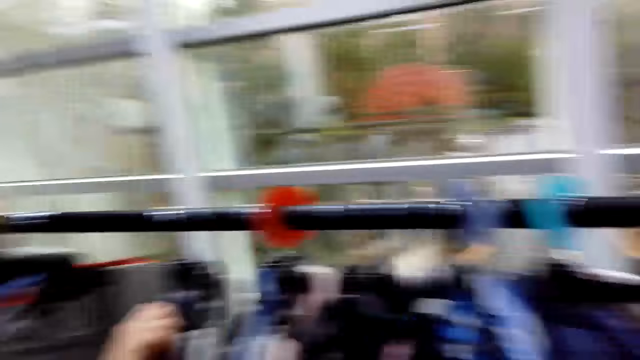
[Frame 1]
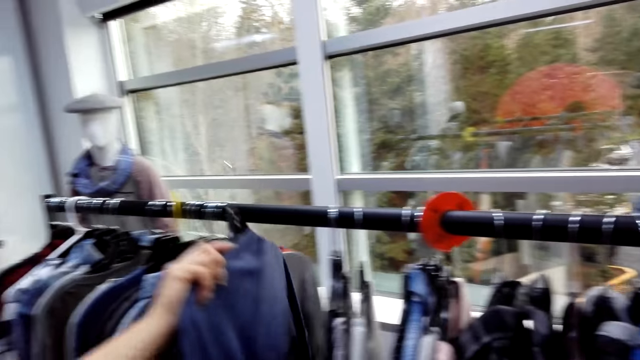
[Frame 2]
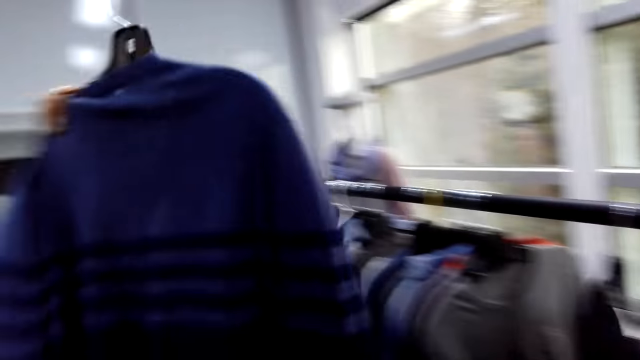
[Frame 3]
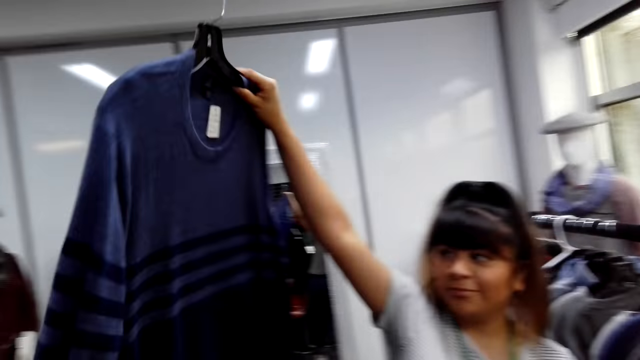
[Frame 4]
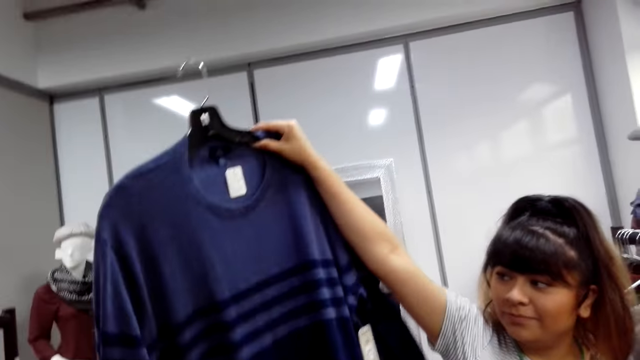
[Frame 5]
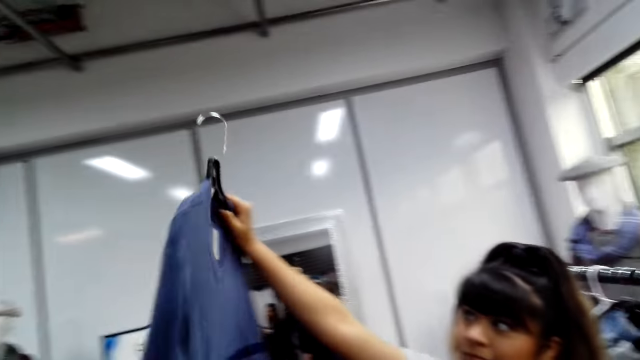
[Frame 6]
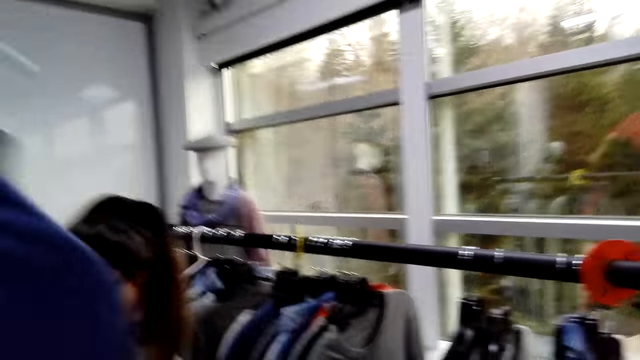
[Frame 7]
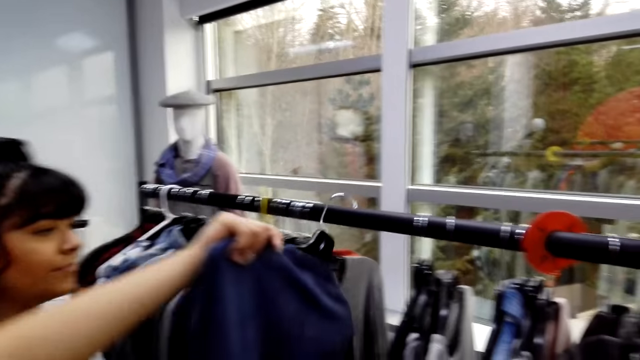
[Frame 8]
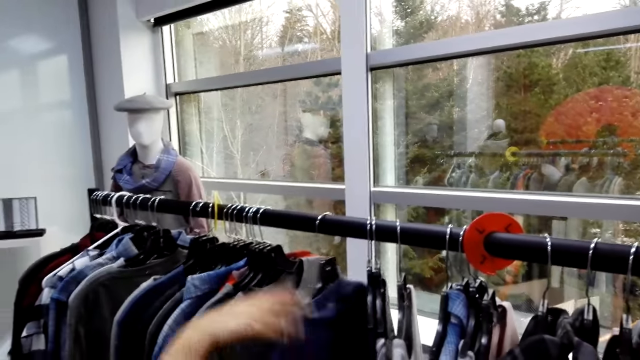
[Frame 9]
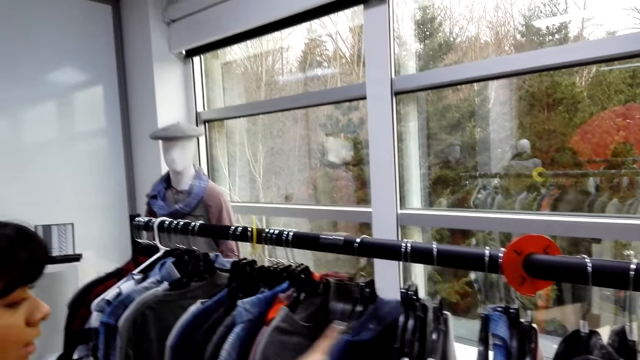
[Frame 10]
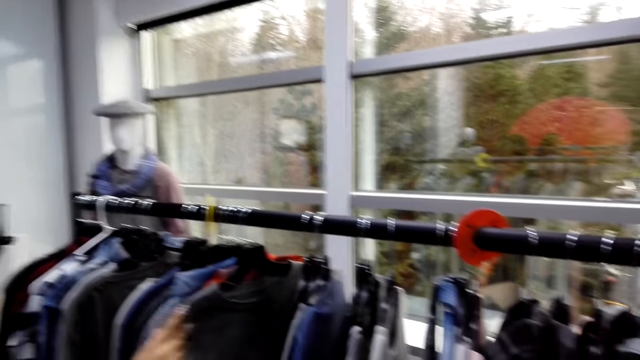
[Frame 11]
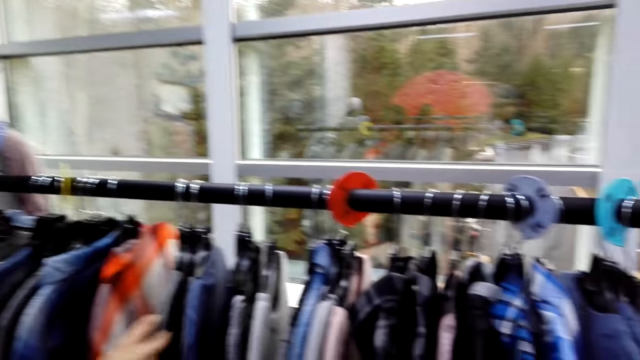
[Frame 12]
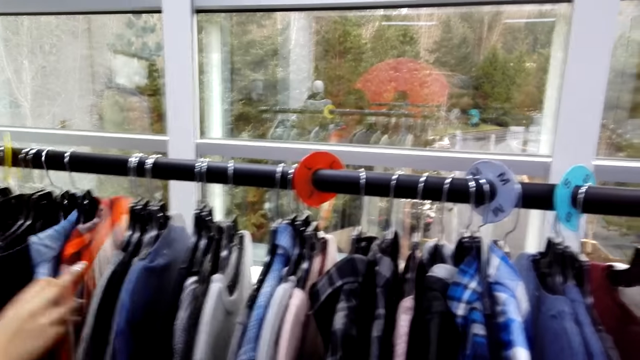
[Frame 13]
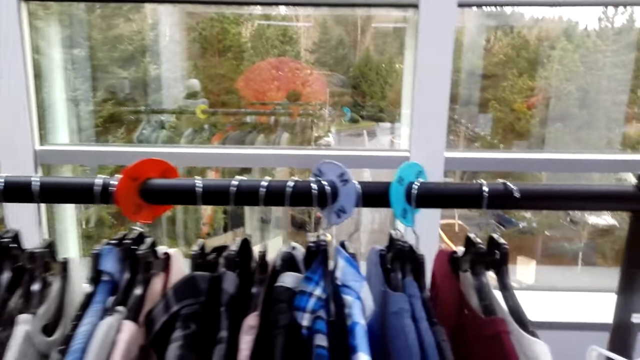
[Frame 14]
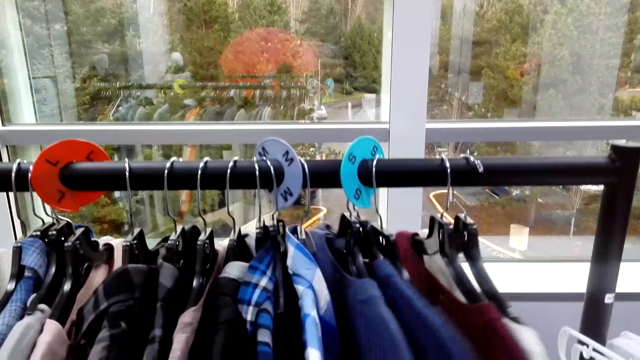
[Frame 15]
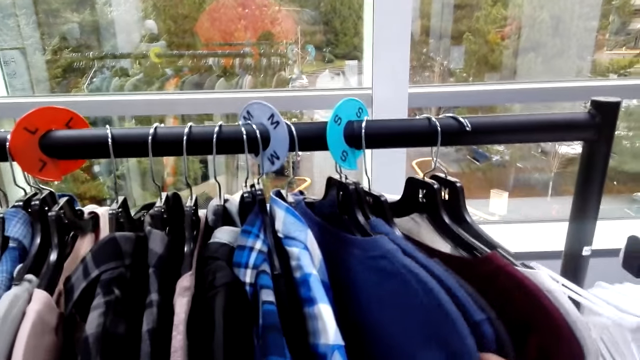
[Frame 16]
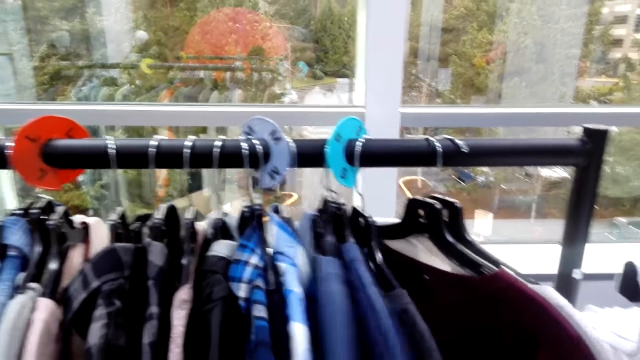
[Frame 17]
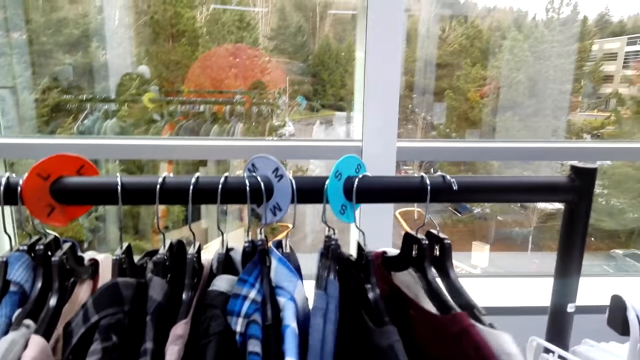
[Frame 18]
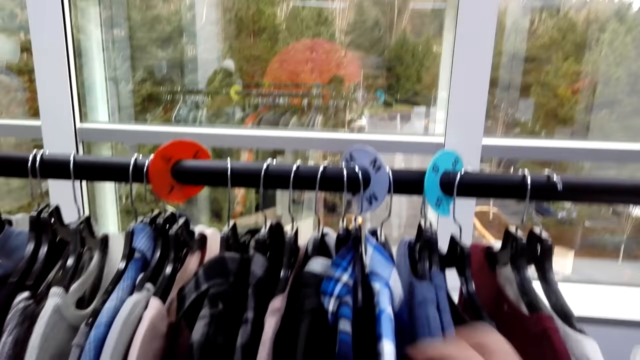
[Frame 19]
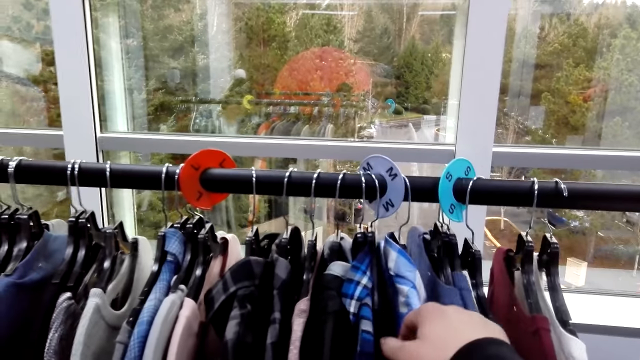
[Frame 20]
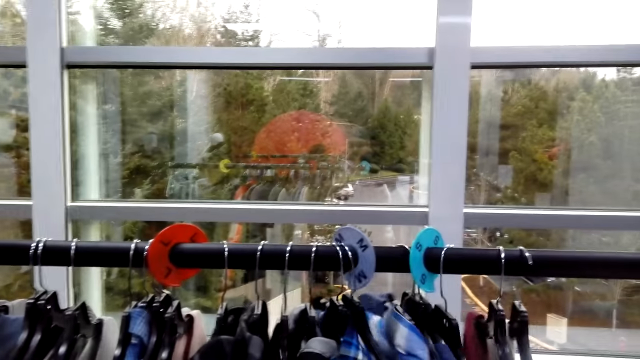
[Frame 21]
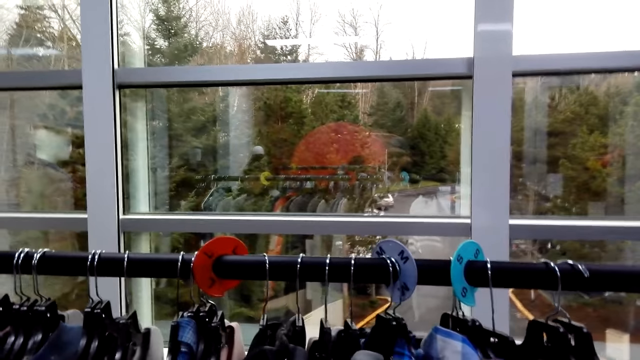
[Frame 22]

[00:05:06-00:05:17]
A person lifts clothes. The person looks at the clothes. The person puts the clothes back on the hanger stand. The person arranges clothes on the hanger stand.

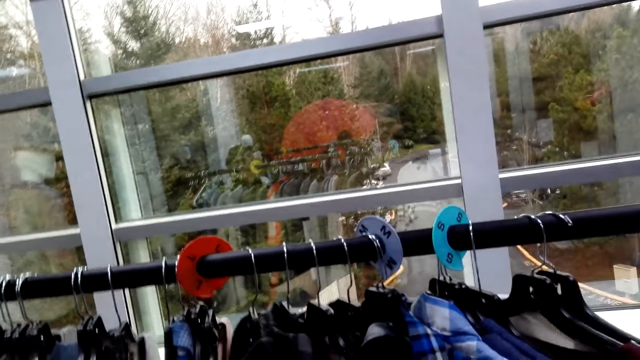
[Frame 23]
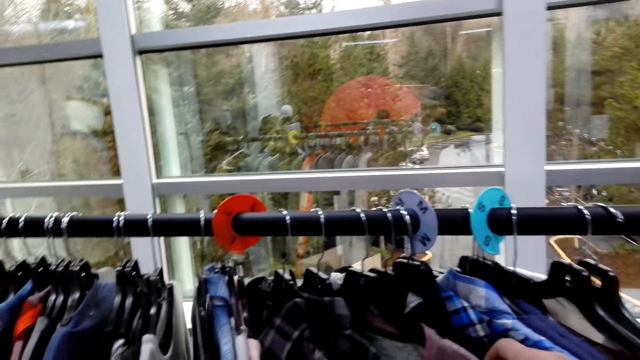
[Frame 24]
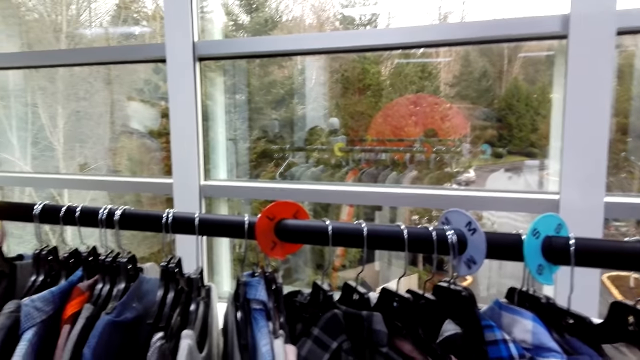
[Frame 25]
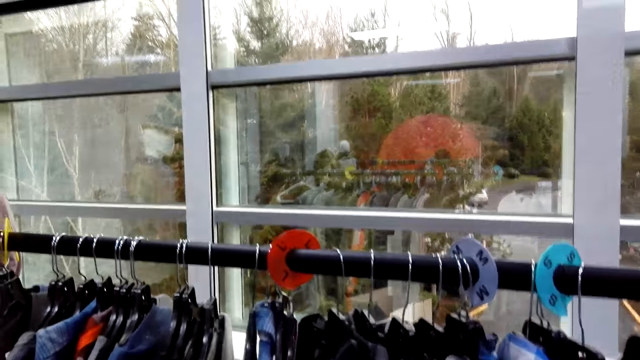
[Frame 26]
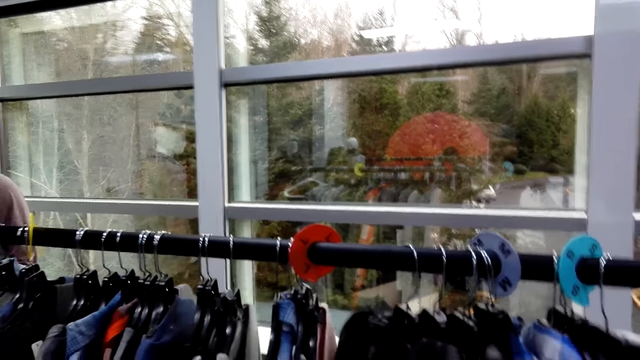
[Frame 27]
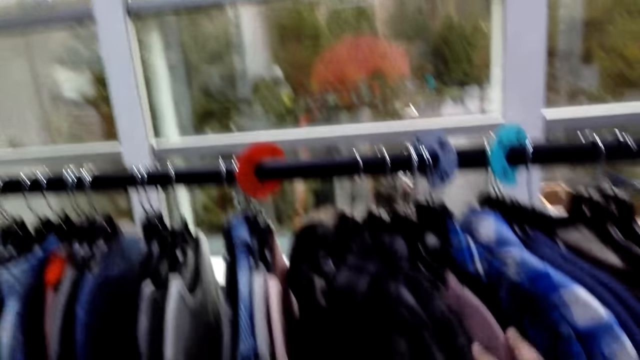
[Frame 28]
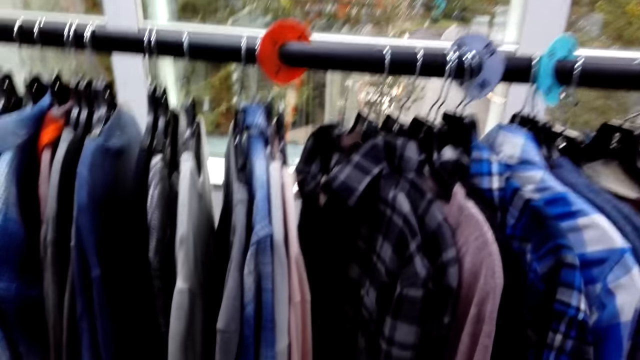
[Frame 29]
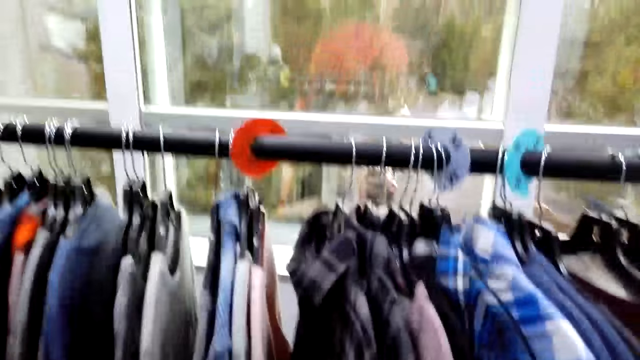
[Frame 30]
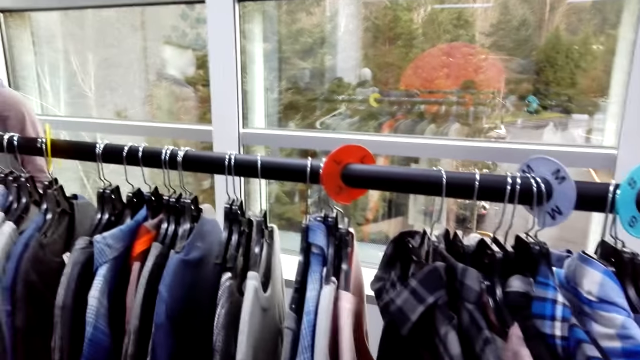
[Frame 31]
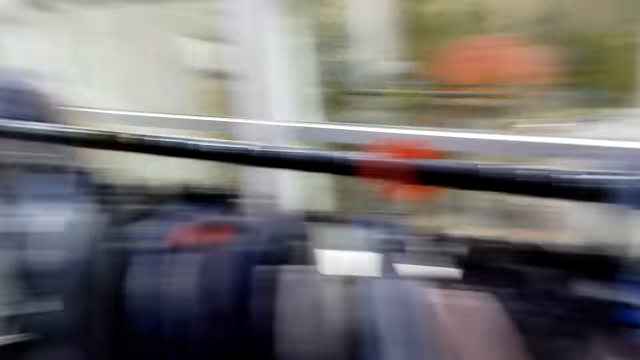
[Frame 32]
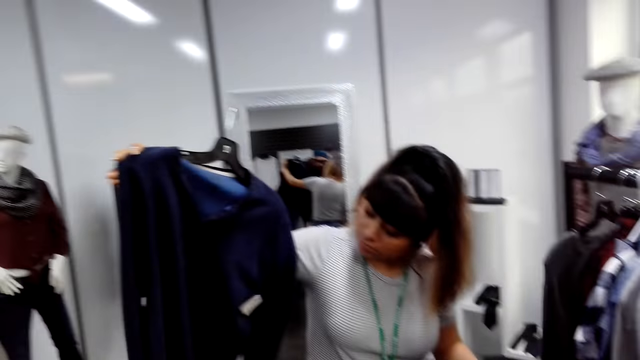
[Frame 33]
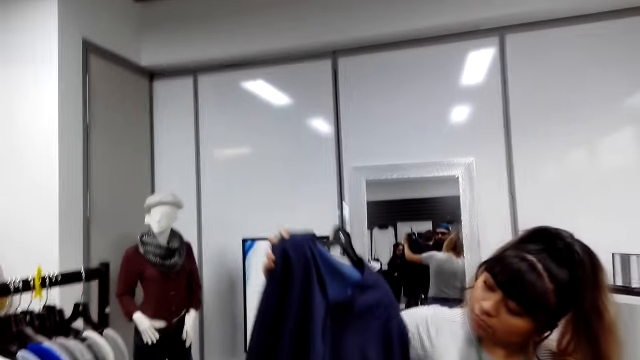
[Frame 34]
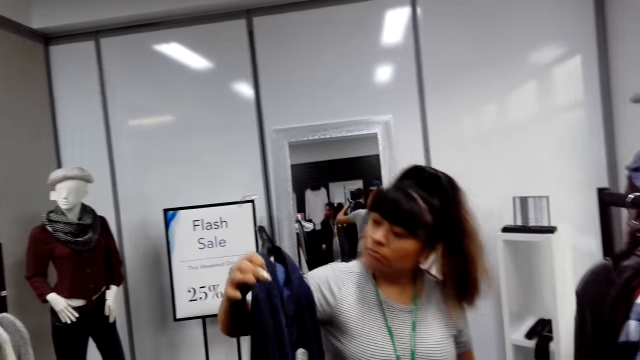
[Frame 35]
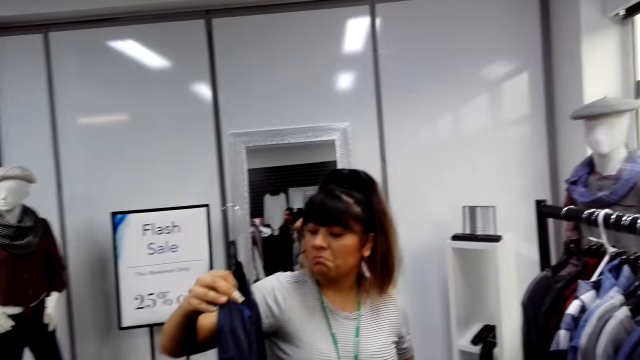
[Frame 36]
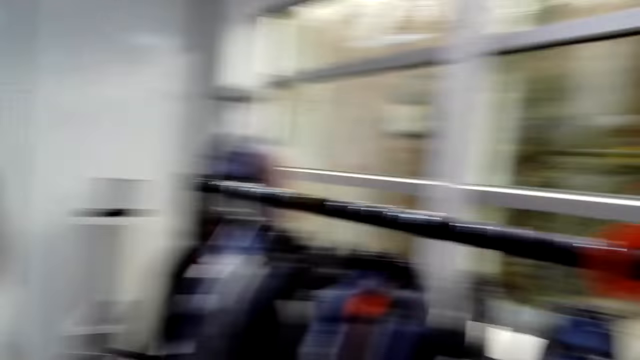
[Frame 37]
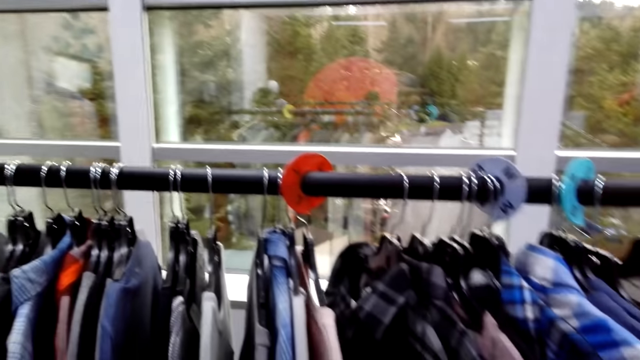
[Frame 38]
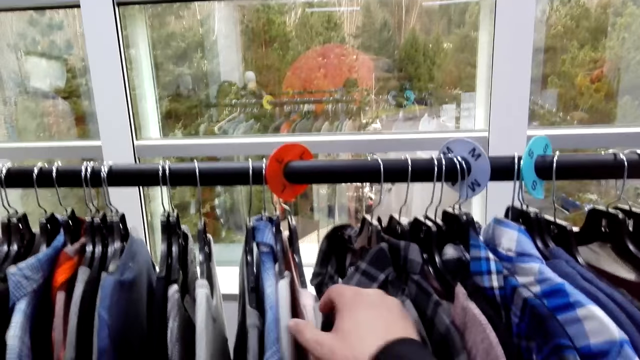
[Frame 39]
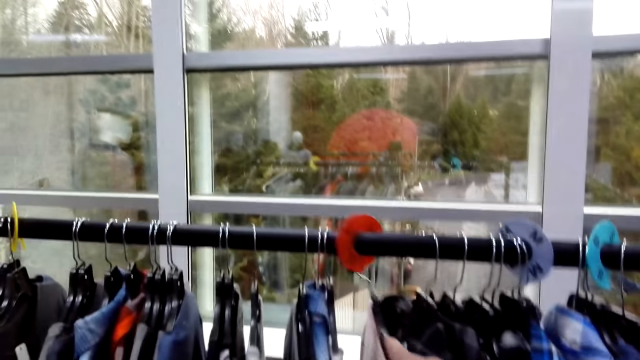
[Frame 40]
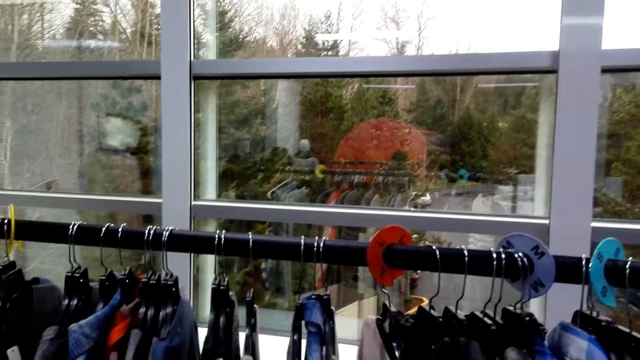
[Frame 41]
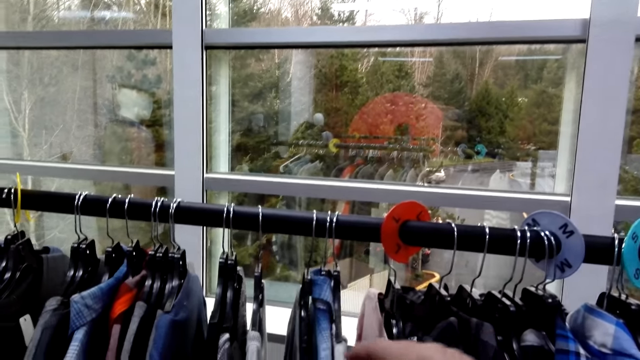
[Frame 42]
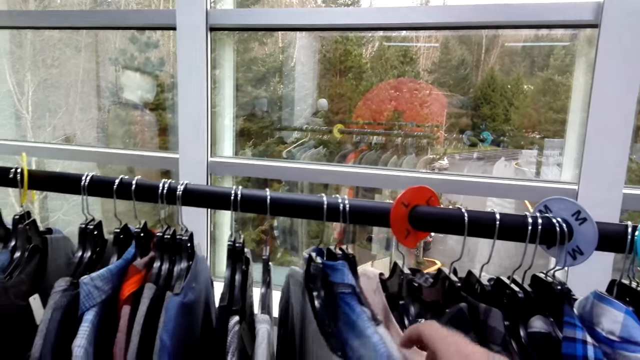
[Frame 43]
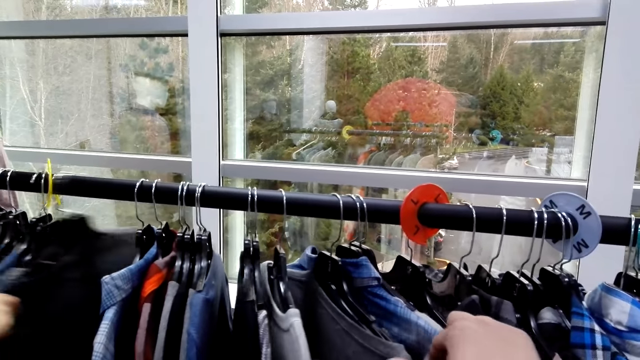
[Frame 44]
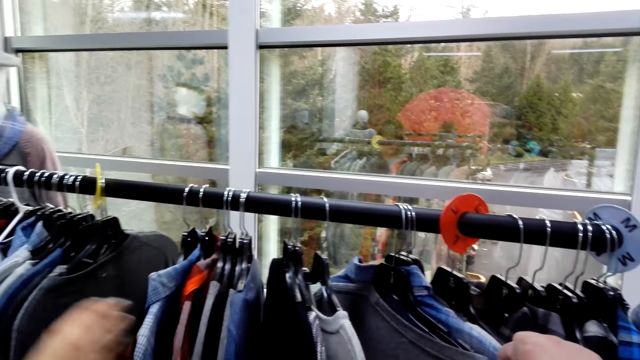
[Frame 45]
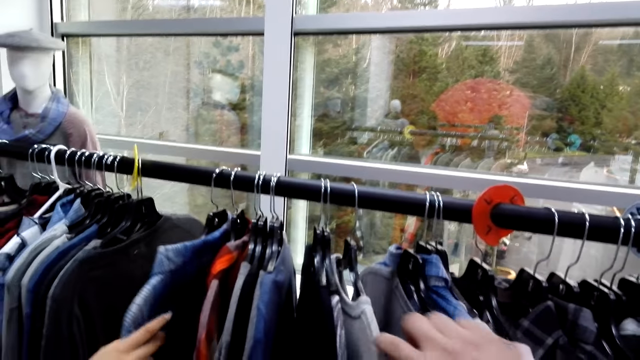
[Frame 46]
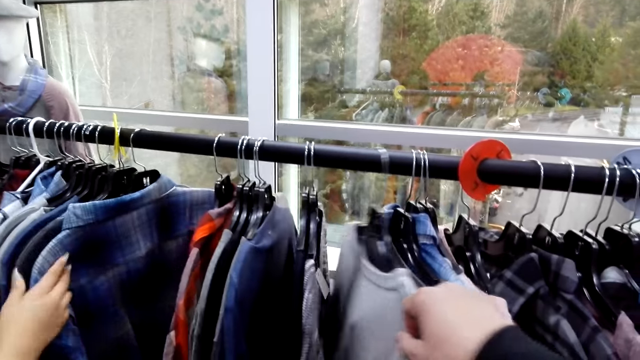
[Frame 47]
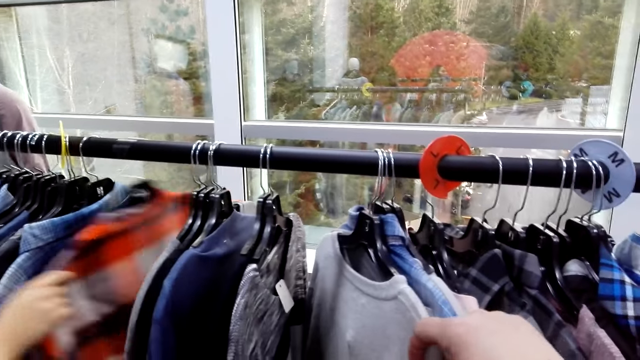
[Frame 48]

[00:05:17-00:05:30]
The camera wearer arranges clothes on the hanger stand. A person holds another clothes. The person looks at the clothes. The camera wearer looks around. They look at clothes on the hanger stand.
